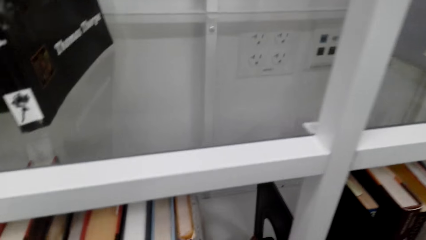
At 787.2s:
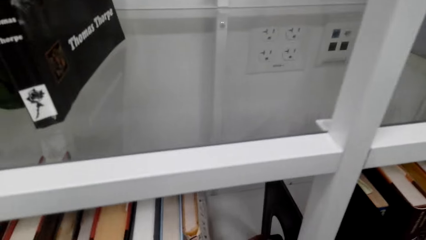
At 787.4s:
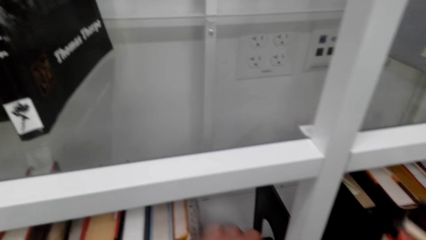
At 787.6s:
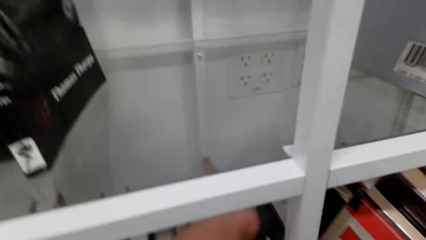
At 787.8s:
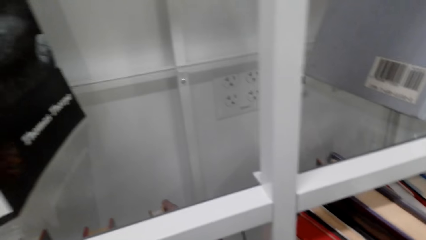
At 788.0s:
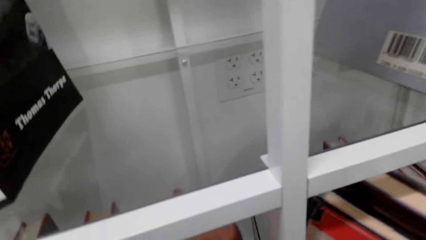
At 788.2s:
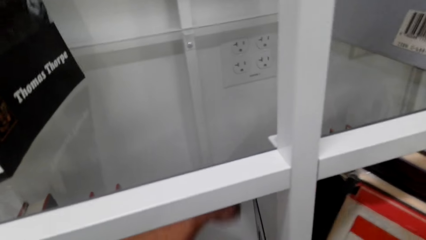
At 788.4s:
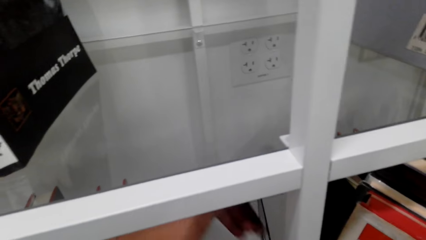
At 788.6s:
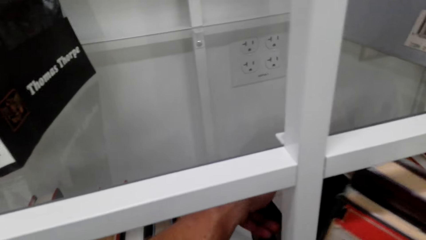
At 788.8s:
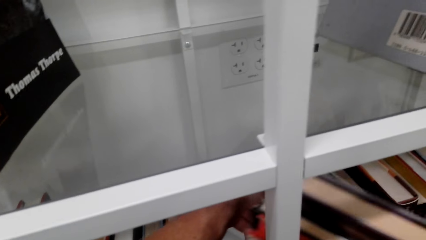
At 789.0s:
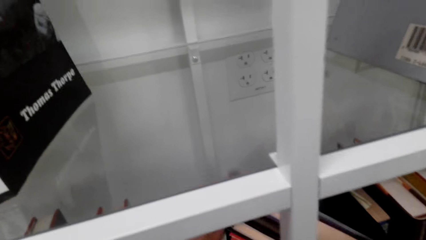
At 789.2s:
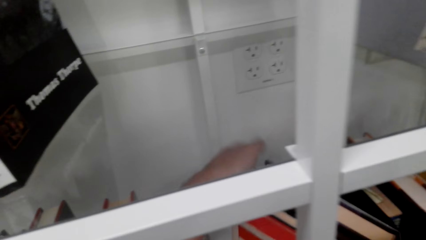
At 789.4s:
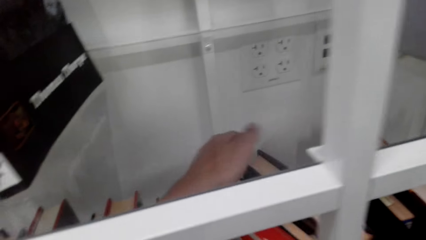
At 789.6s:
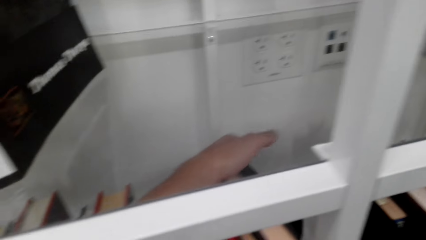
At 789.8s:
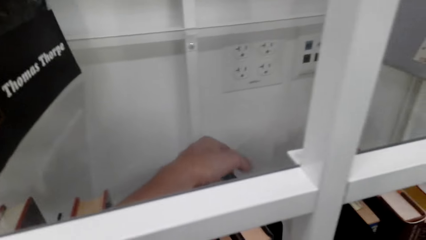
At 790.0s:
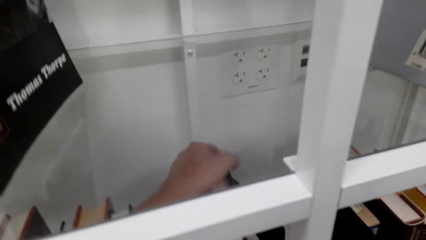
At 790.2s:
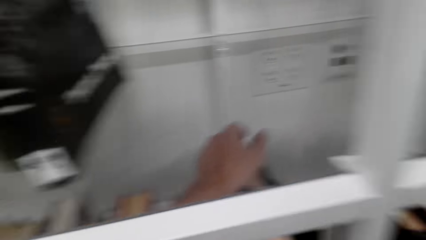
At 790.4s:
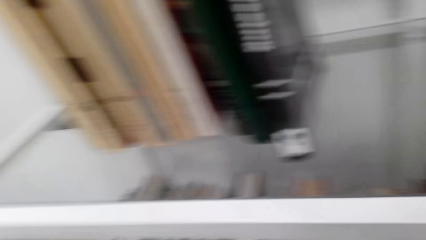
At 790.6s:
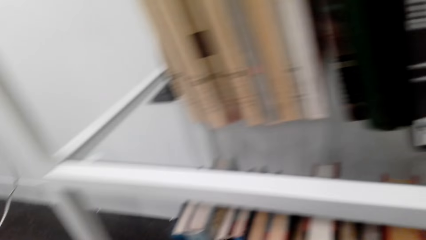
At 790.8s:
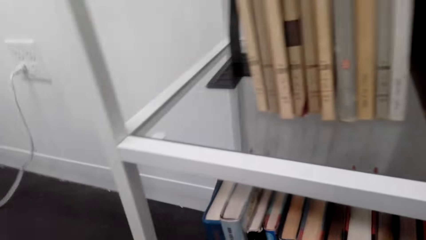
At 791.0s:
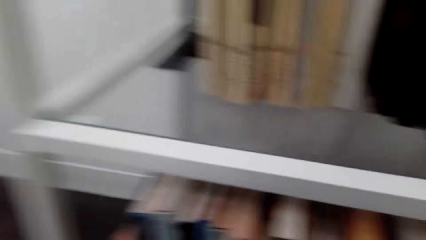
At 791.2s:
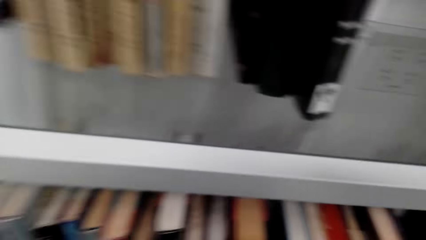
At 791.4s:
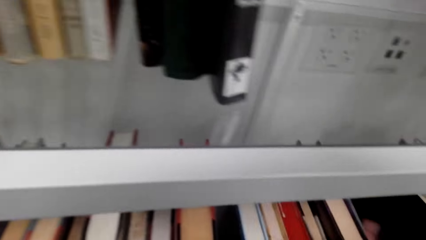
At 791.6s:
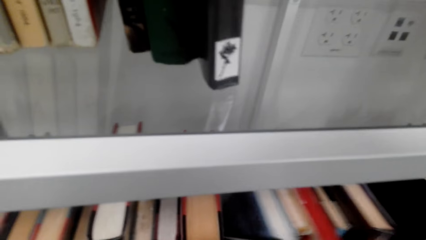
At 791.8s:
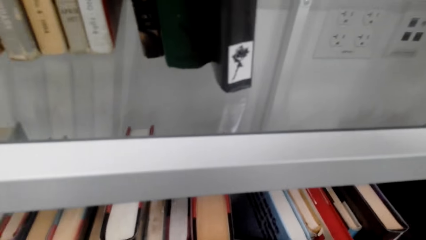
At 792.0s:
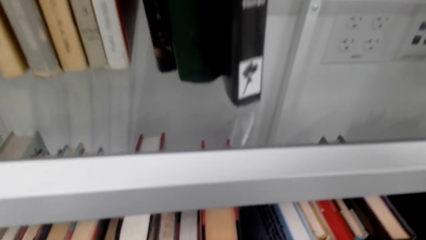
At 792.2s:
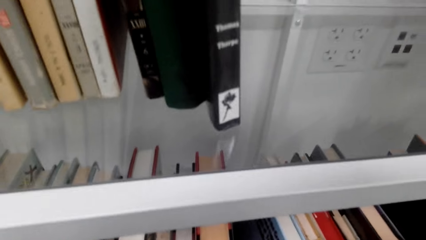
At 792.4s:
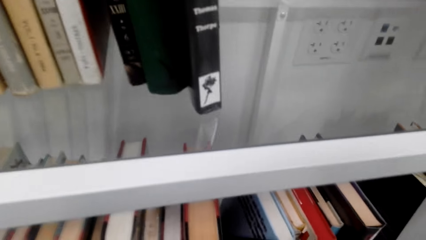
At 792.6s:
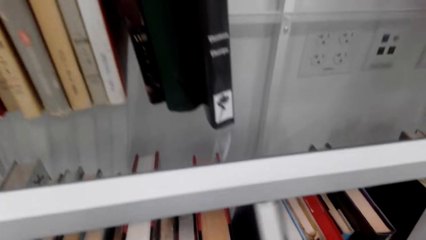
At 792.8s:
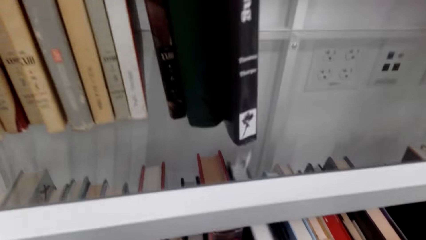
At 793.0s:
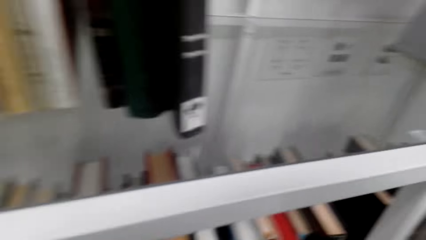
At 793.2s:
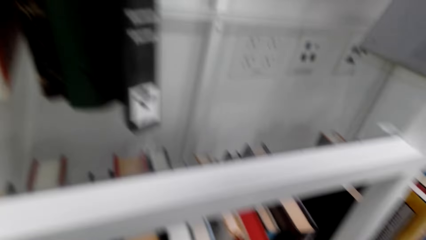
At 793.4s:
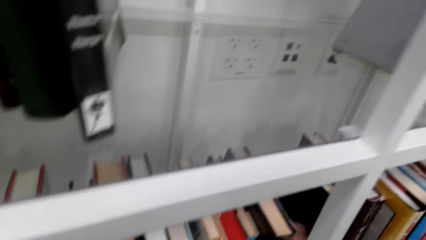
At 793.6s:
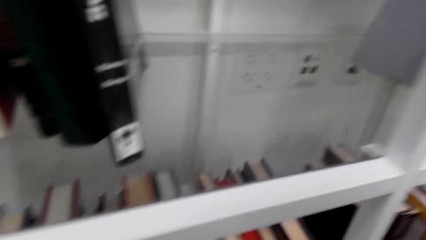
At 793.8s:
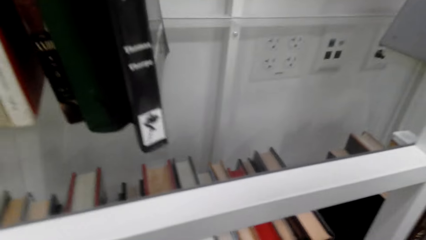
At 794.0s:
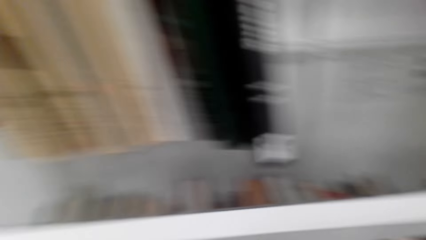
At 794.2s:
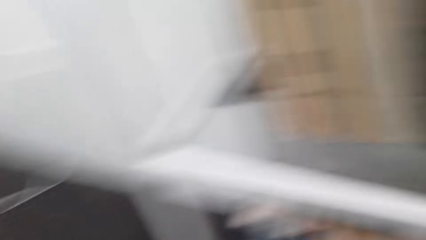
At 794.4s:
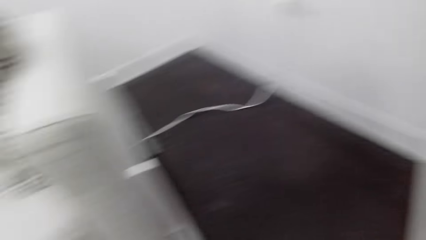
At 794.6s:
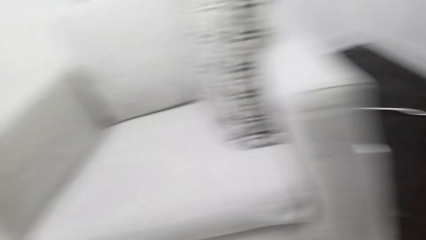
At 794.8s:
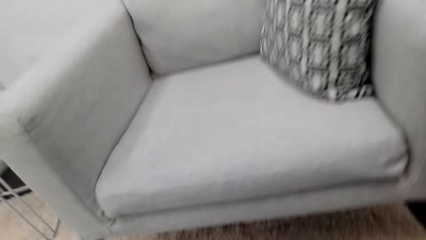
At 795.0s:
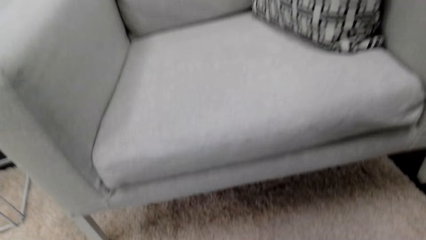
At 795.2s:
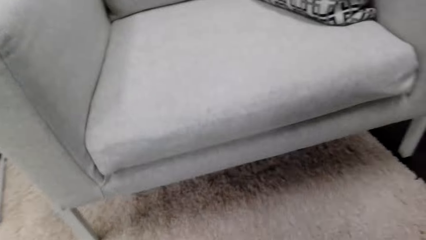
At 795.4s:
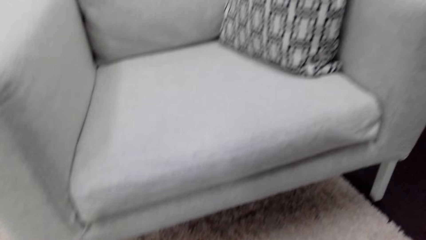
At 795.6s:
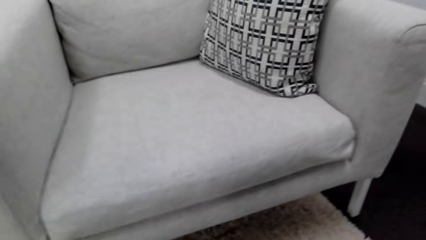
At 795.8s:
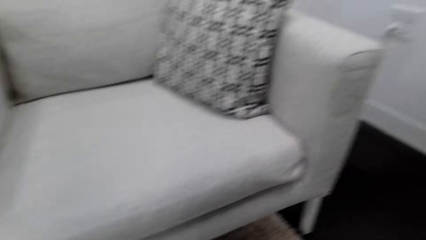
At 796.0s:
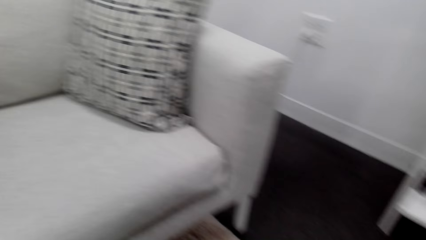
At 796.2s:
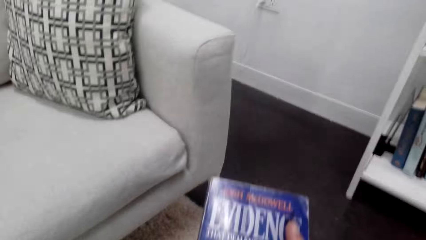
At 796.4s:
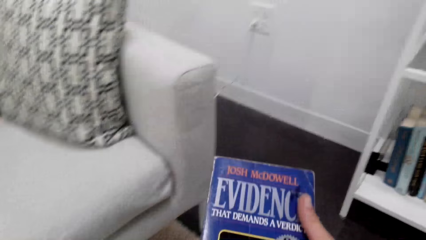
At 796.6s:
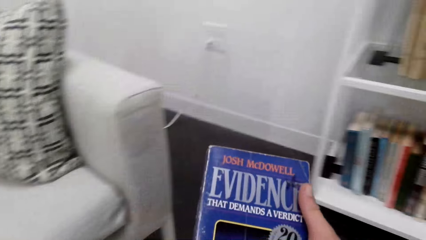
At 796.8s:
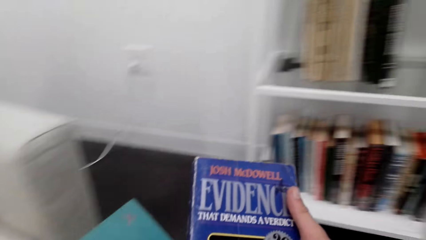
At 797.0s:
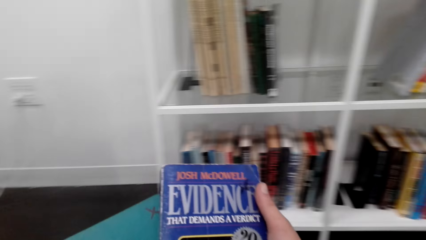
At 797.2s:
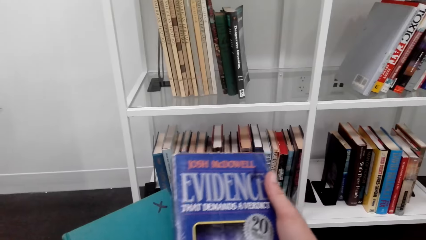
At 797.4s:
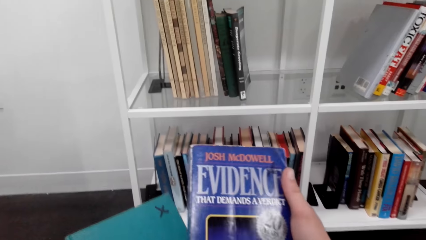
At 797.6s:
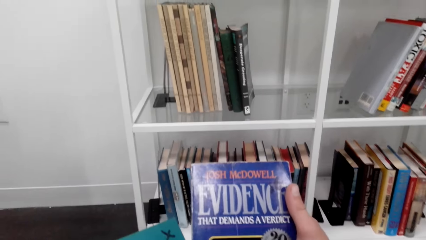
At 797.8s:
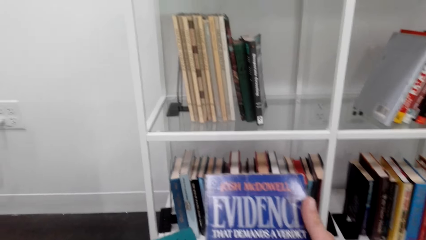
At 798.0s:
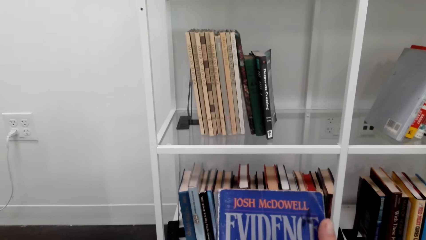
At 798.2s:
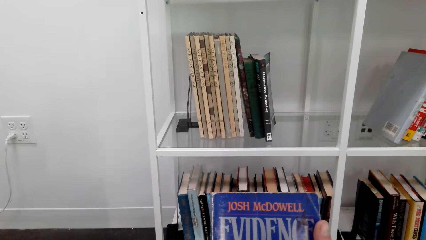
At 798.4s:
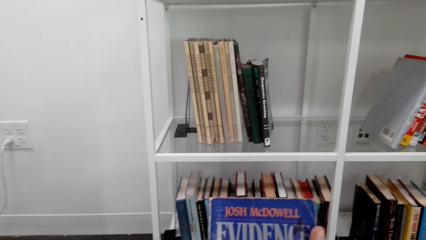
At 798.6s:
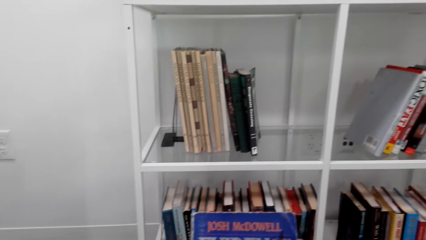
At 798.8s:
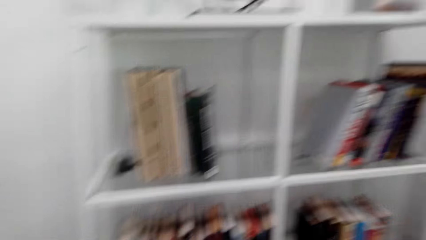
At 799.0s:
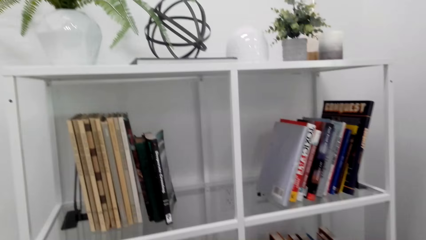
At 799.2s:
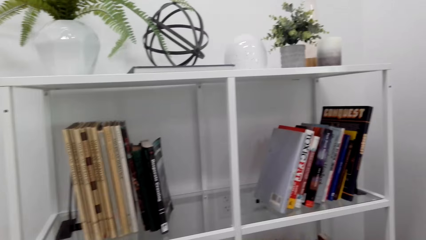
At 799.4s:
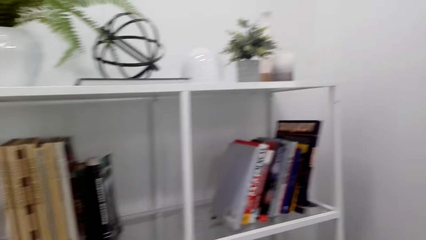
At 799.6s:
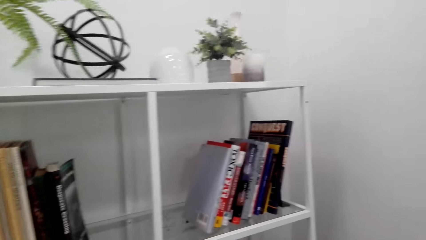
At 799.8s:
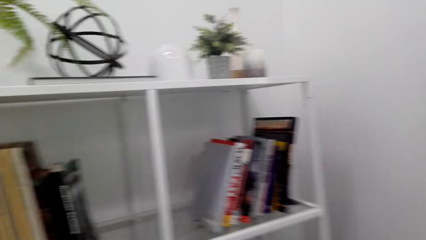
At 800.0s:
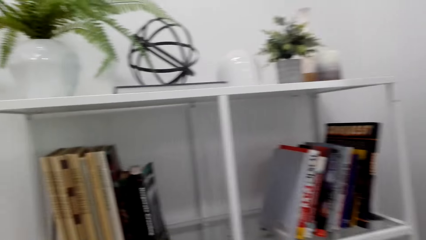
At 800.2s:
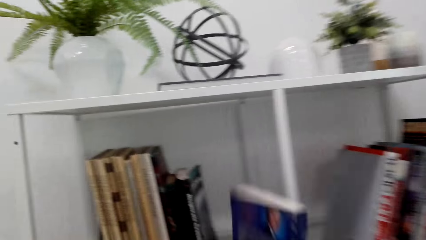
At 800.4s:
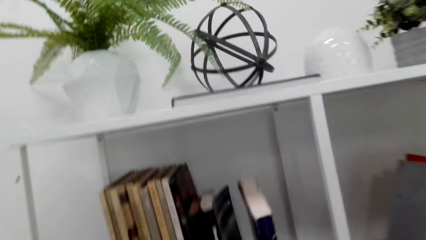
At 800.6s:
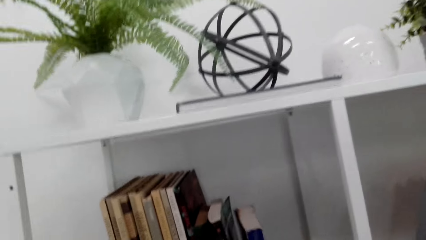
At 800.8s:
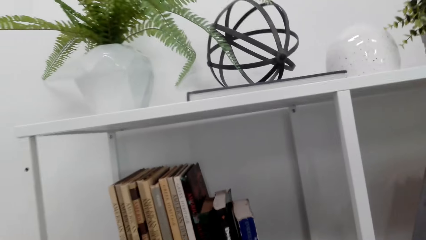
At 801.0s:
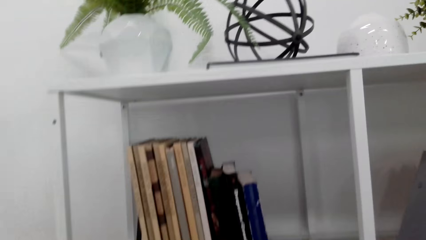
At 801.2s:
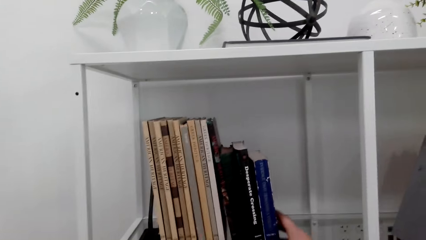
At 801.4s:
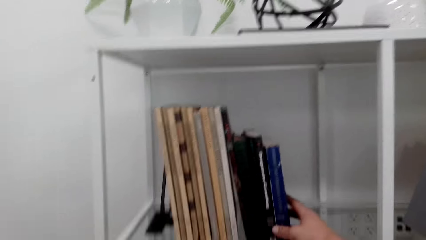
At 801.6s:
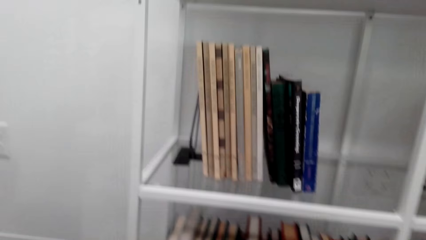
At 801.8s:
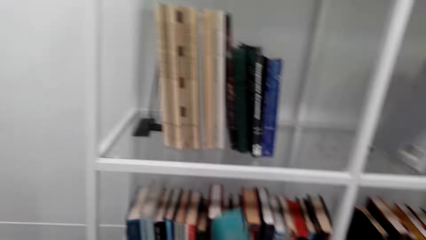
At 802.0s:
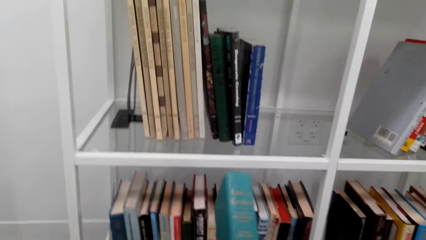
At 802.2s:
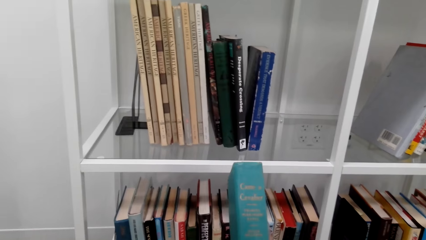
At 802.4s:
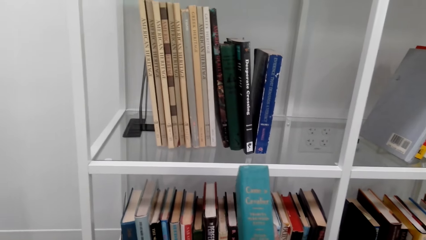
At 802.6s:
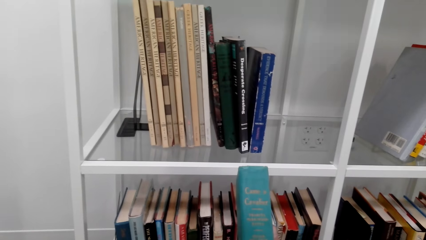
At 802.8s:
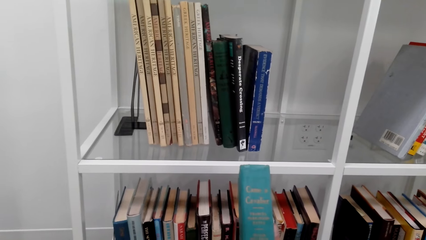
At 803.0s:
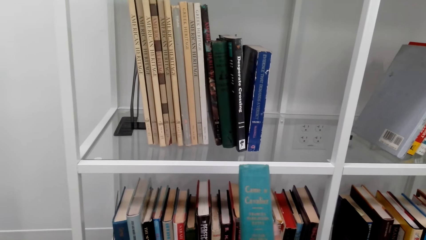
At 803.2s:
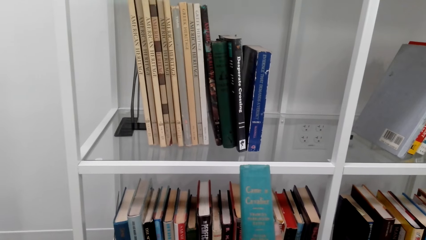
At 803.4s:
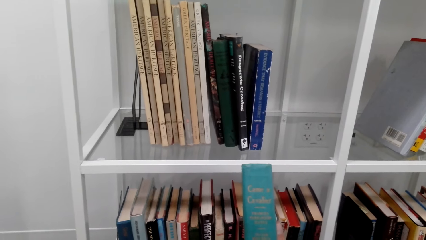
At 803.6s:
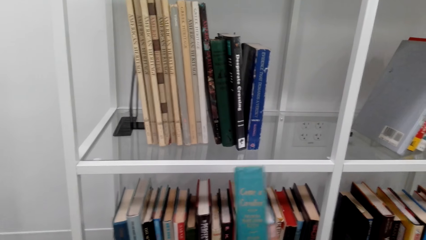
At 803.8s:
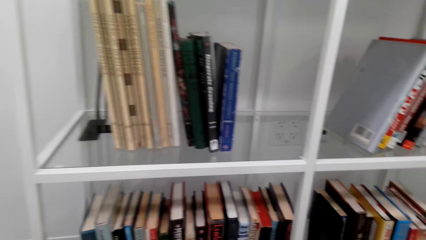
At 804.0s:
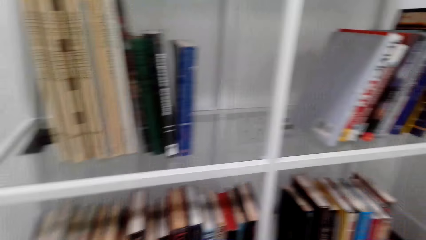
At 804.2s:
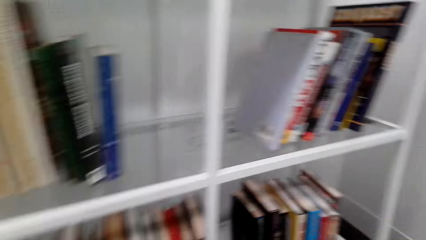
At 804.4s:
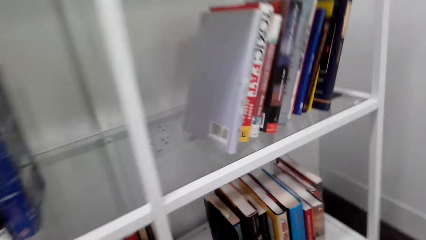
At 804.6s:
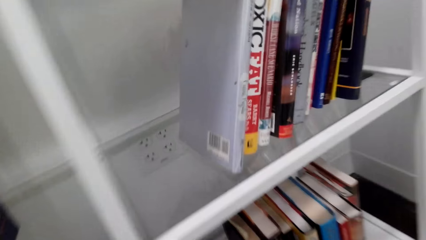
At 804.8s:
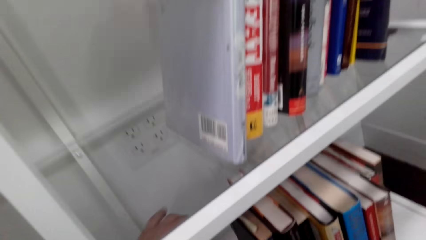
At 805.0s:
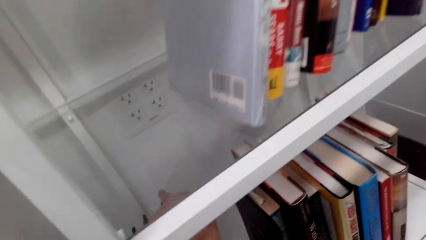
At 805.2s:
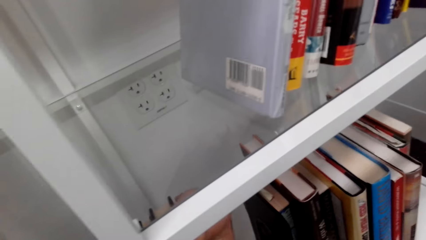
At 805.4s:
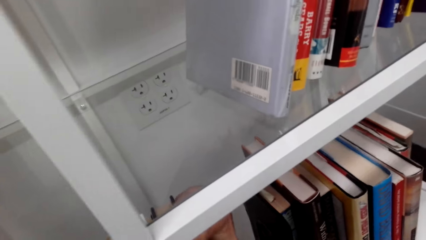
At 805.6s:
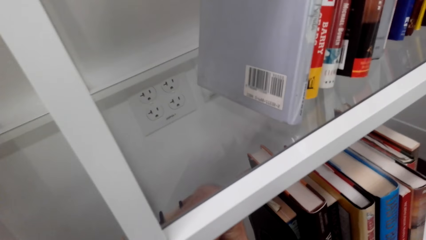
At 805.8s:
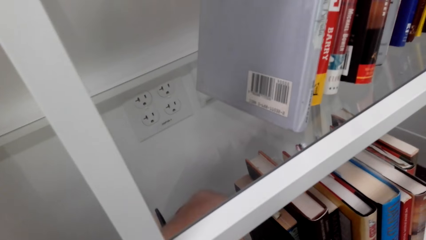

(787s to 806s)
The camera wearer looks in the shelves. They arrange books on the bookshelf. They put books in the shelf. They turn around. They take books and look on the book covers. They place the book on the bookshelf. They read a book cover. They look on the book spine.
